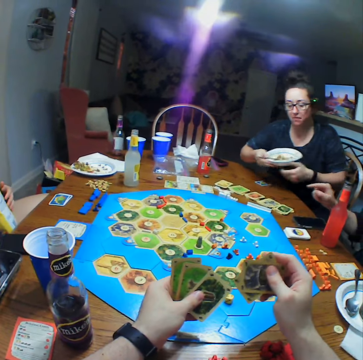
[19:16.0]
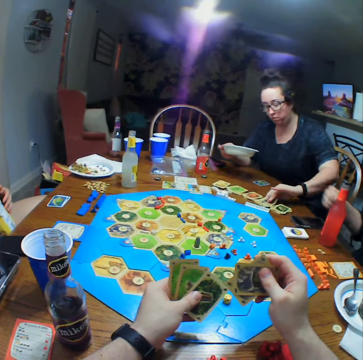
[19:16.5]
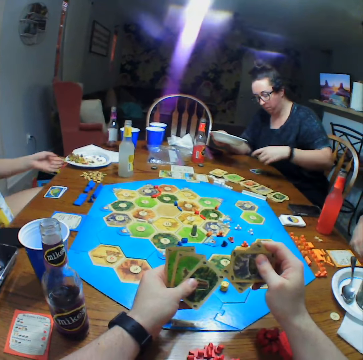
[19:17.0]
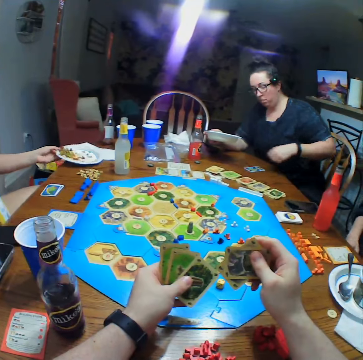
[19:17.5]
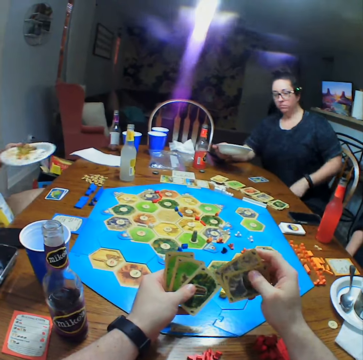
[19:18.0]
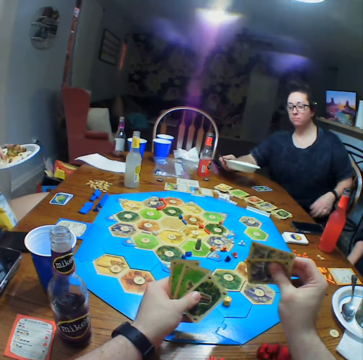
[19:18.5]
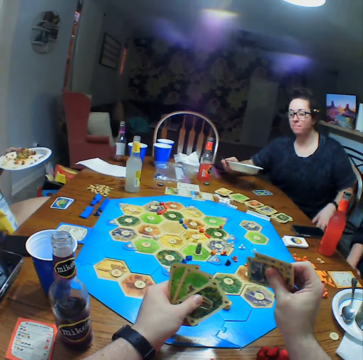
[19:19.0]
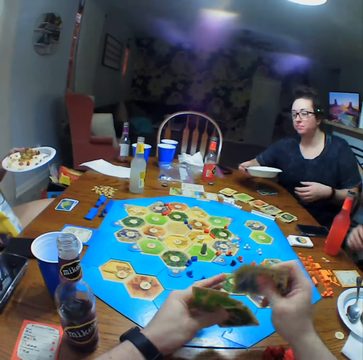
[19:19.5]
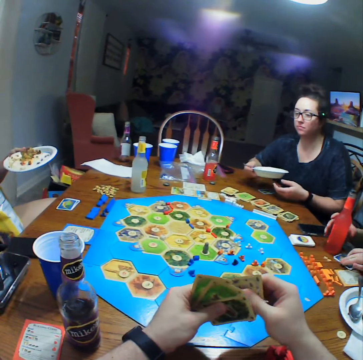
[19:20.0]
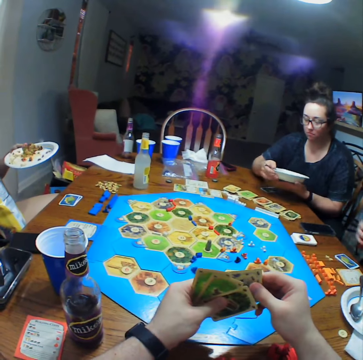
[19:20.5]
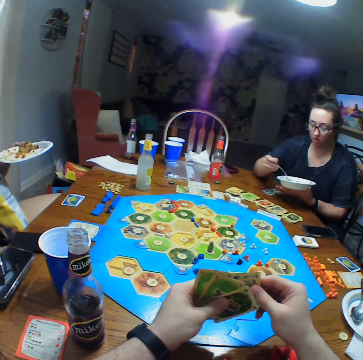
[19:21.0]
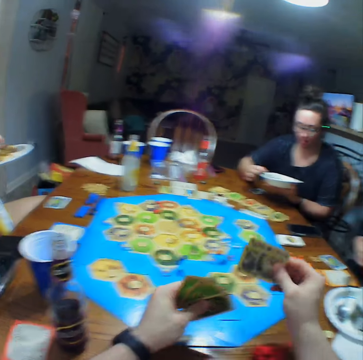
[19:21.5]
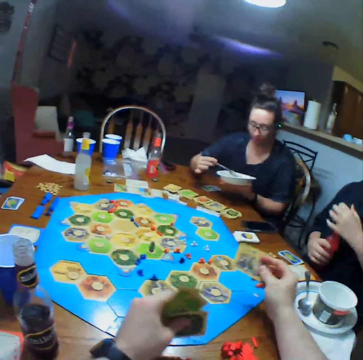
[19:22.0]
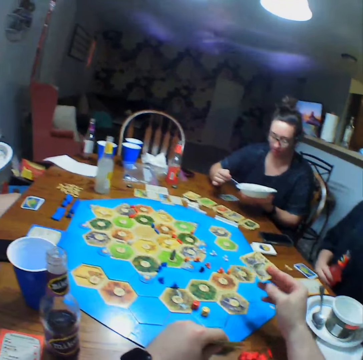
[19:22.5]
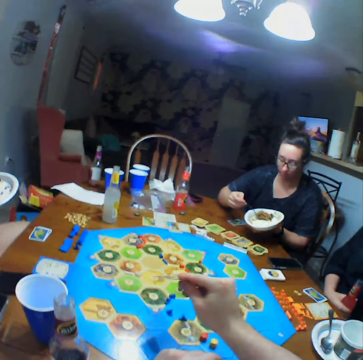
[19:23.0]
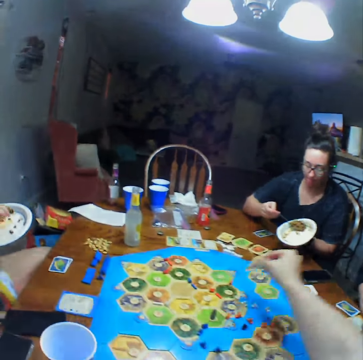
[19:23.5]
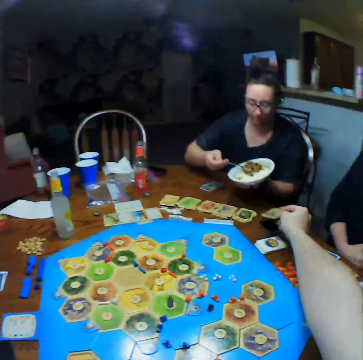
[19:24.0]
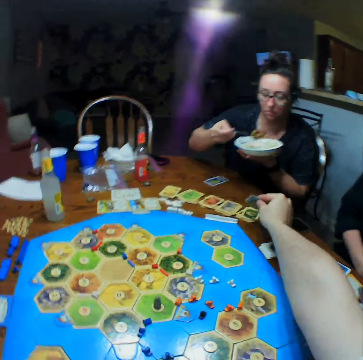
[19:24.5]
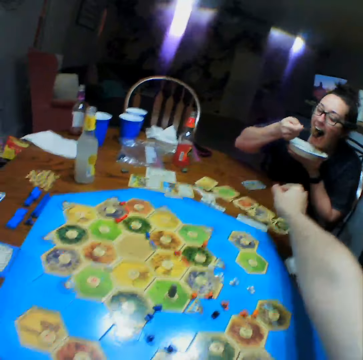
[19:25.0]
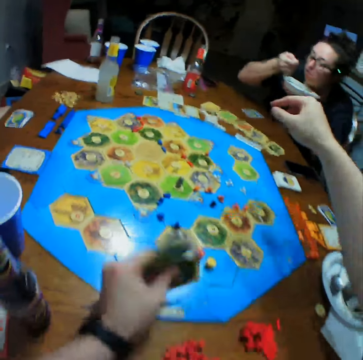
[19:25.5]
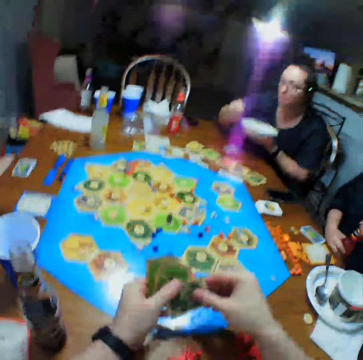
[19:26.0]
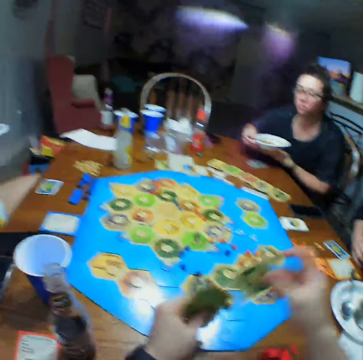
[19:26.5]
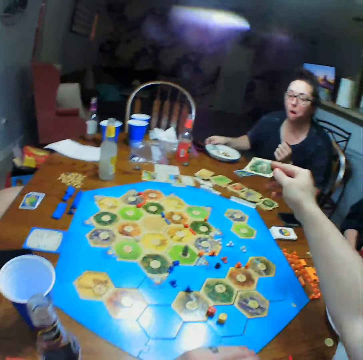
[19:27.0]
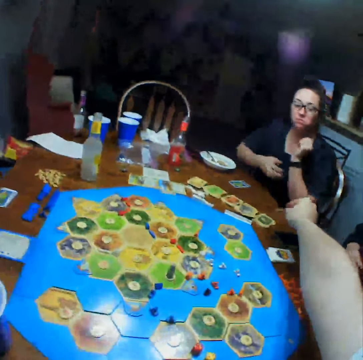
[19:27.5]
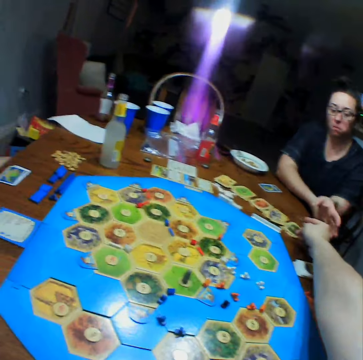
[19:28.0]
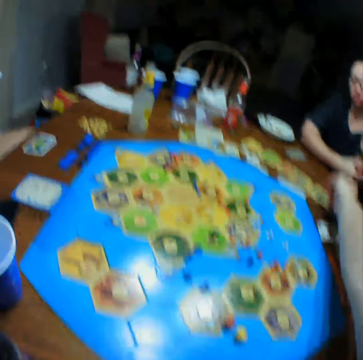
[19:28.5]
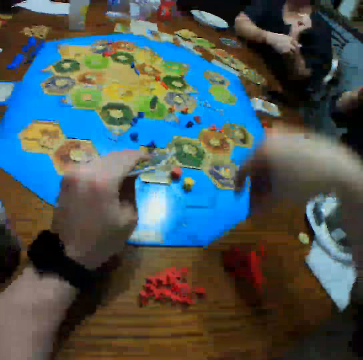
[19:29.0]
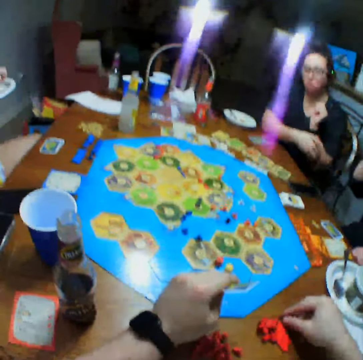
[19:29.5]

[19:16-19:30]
A person picks a card on the table. Another person picks a plate. The first person stretches the blouse. A third person drops cards on the table. The first person holds a plate by the left hand. The camera wearer puts the card on the table. The first person takes food. The camera wearer picks another card. The first person picks a card from the camera wearer.

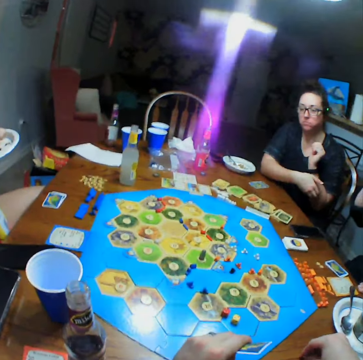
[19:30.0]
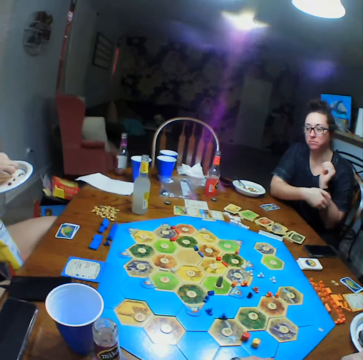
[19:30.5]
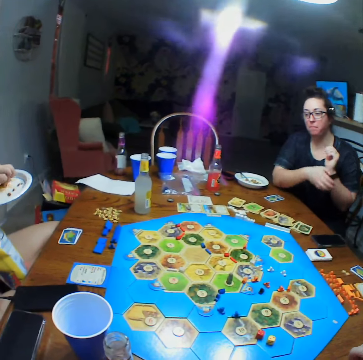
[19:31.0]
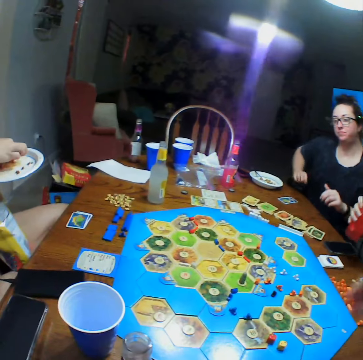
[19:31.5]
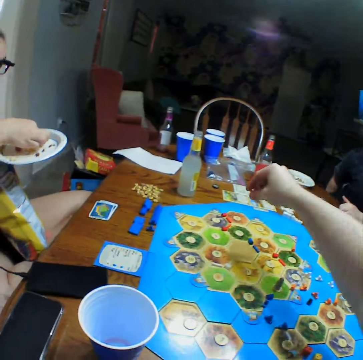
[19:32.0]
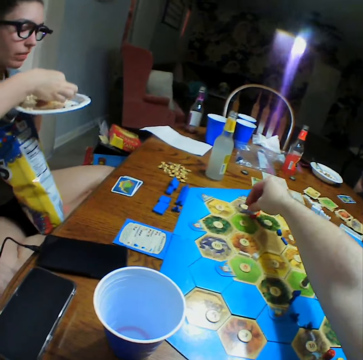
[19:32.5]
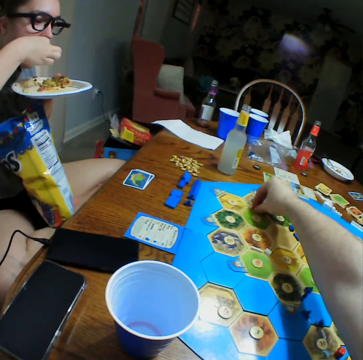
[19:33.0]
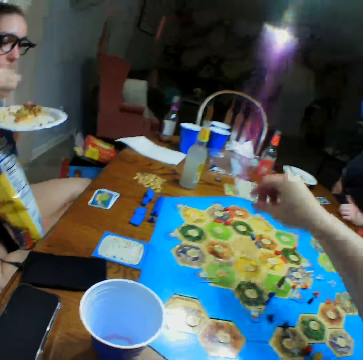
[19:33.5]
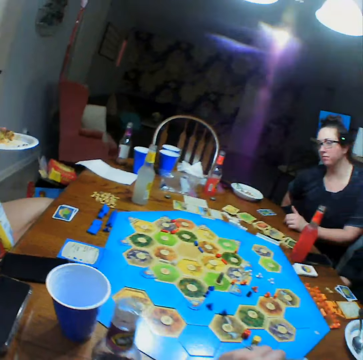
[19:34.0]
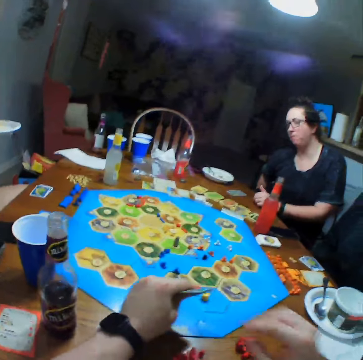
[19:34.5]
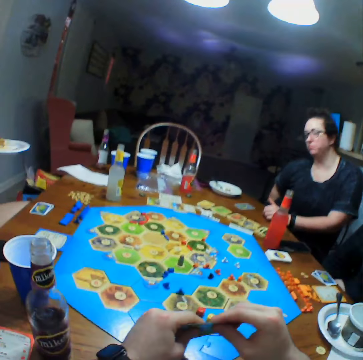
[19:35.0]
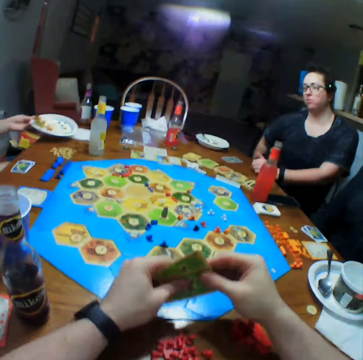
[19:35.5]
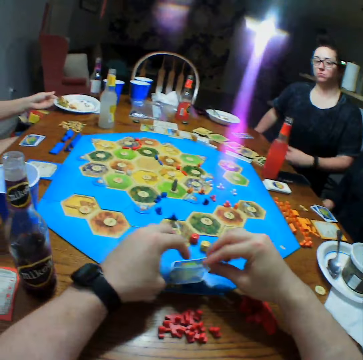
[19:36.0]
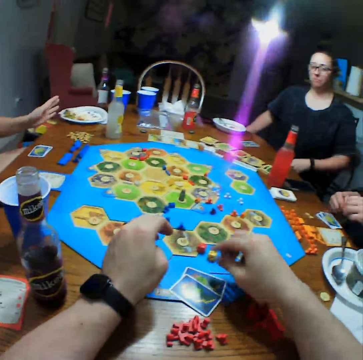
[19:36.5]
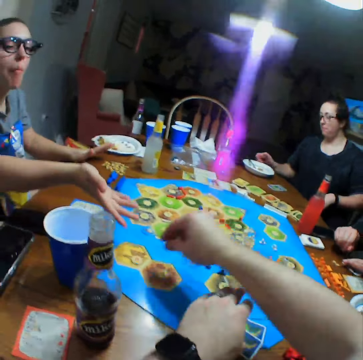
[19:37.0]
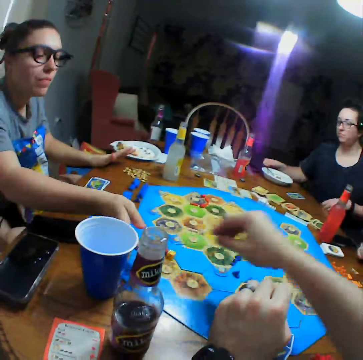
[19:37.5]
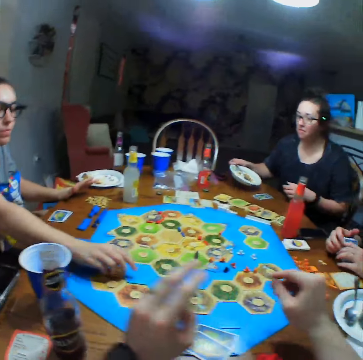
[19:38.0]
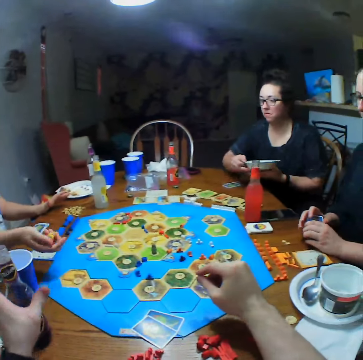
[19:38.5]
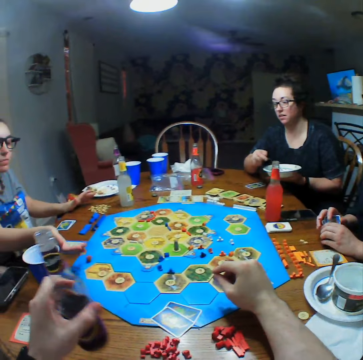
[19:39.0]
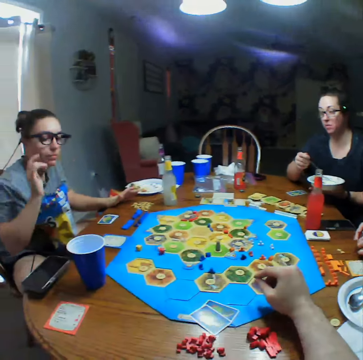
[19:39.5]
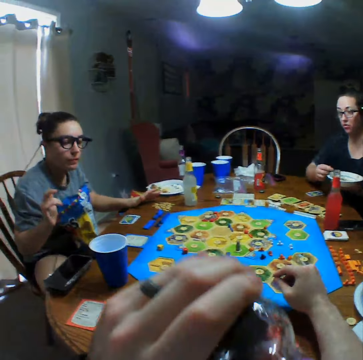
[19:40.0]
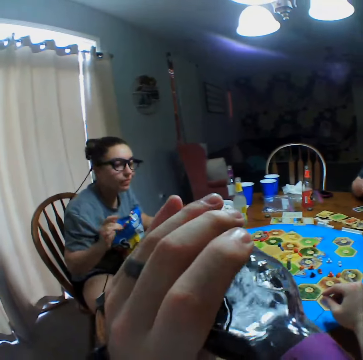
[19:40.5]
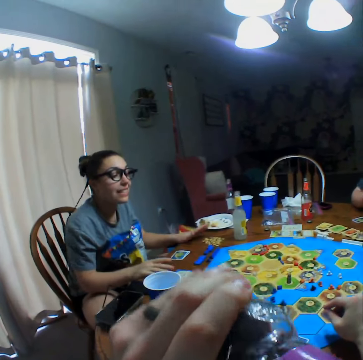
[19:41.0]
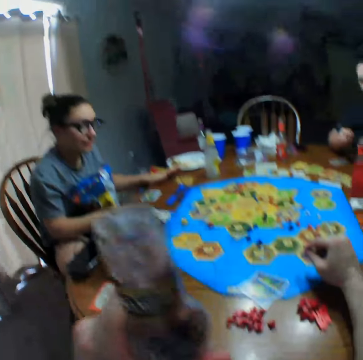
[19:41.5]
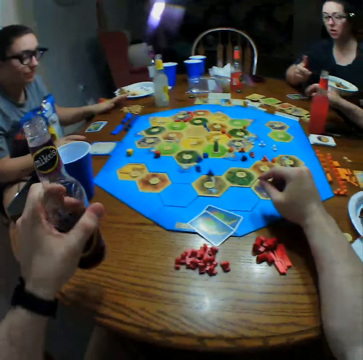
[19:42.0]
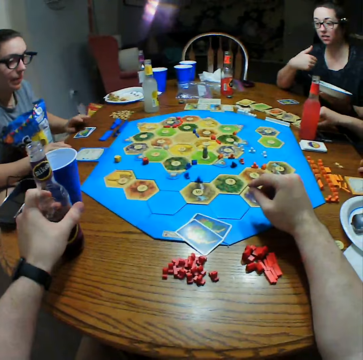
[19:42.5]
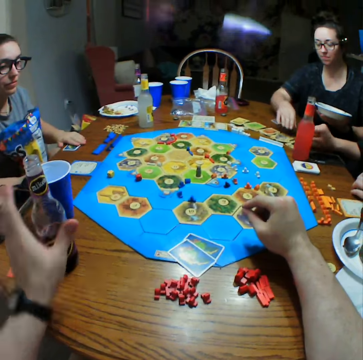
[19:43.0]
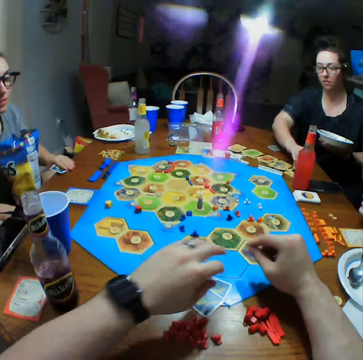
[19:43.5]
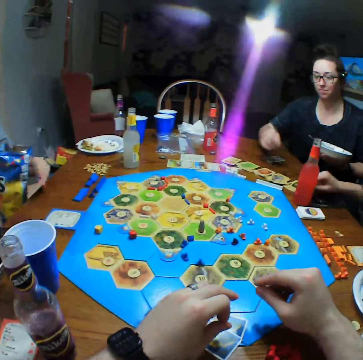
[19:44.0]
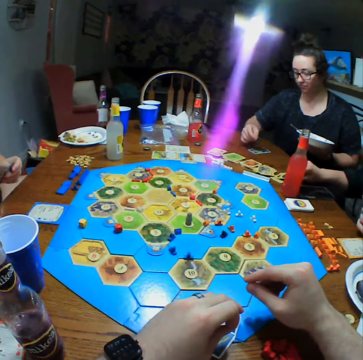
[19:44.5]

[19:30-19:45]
A person scratches her hand. Another person takes food. The camera wearer picks dice. They move something on the board game. They put the cards on the table. The other person puts a plate on the table. The camera wearer gives the other person the dice. They drop the dice on the table. The other person picks the dice. The first person picks the plate. The camera wearer takes a bottle of soda on the table. The other person shakes the dice. The first person holds the plate by the left hand. A third person holds the cards. The second person throws the dice on the table. The camera wearer takes a drink. The second person holds the table. The camera wearer puts the bottle of soda on the table. The first person points at the cards.

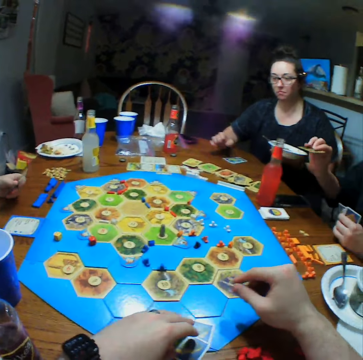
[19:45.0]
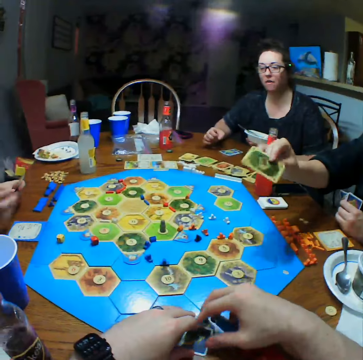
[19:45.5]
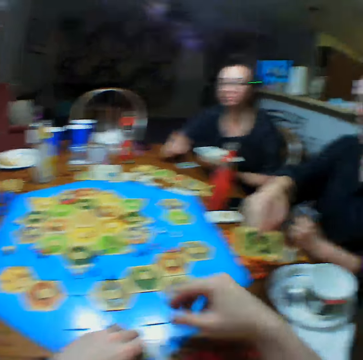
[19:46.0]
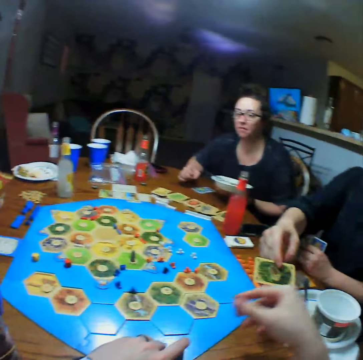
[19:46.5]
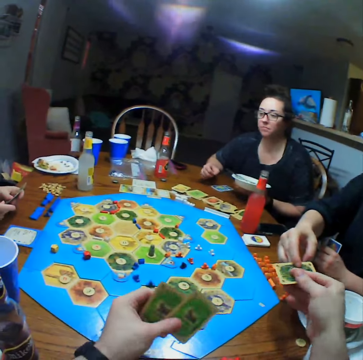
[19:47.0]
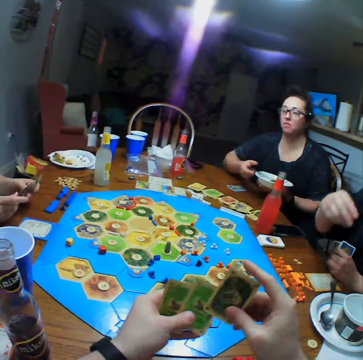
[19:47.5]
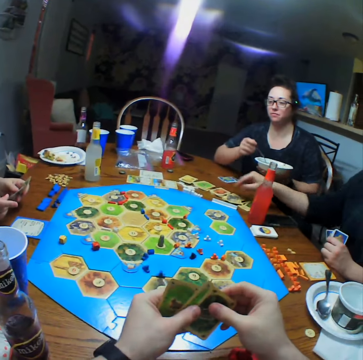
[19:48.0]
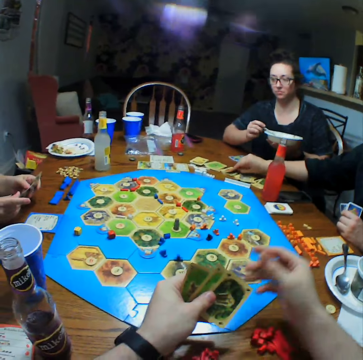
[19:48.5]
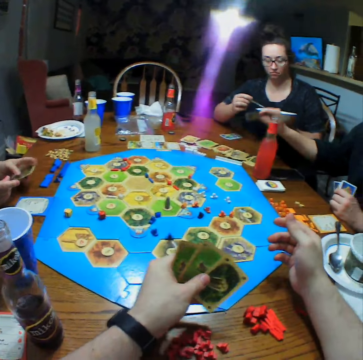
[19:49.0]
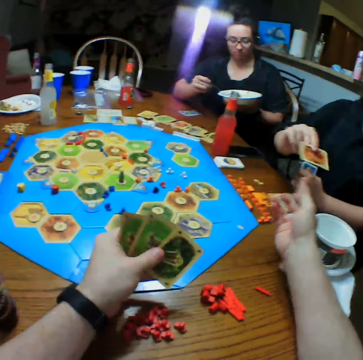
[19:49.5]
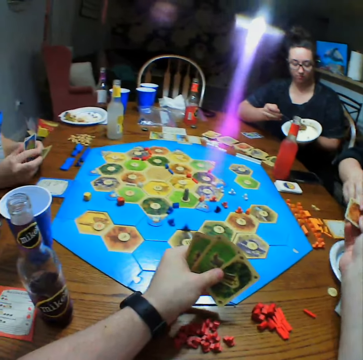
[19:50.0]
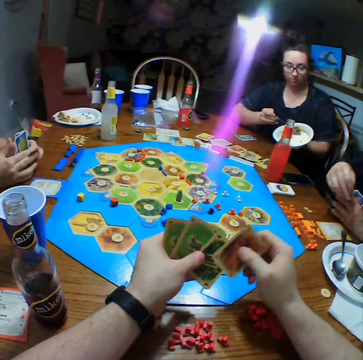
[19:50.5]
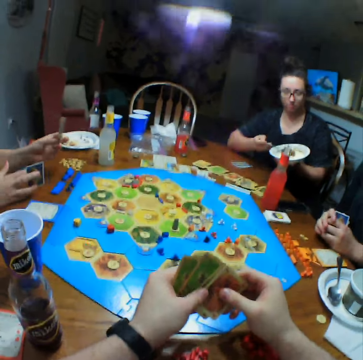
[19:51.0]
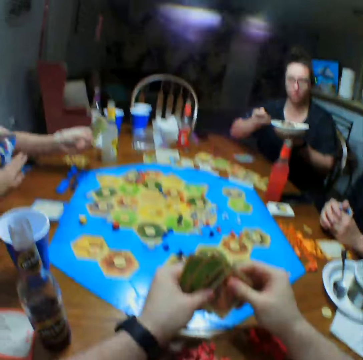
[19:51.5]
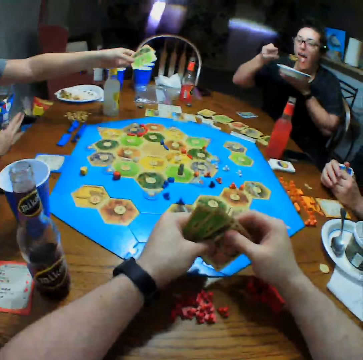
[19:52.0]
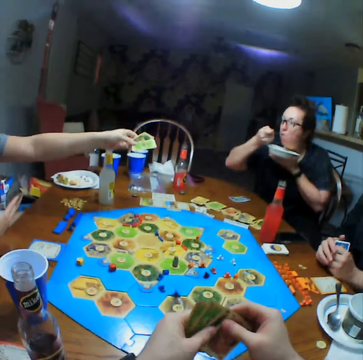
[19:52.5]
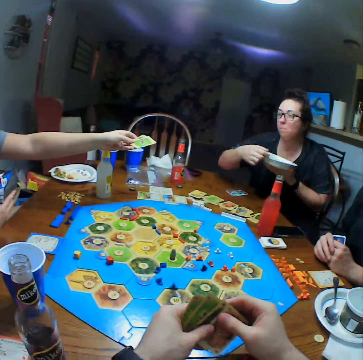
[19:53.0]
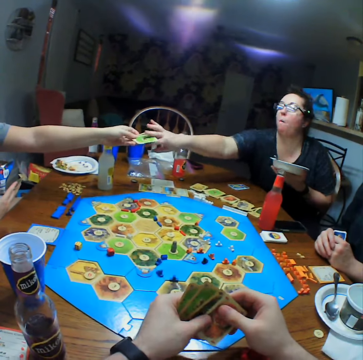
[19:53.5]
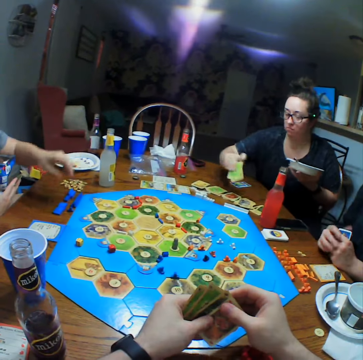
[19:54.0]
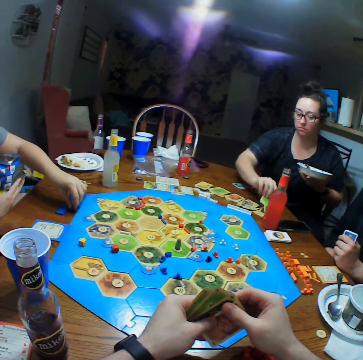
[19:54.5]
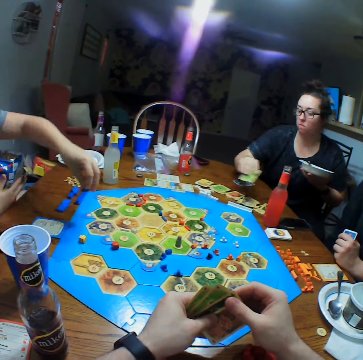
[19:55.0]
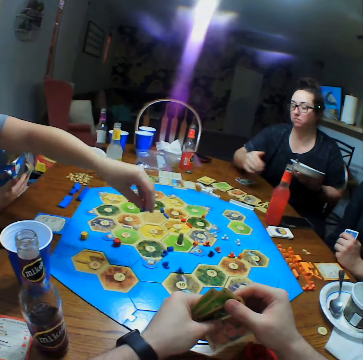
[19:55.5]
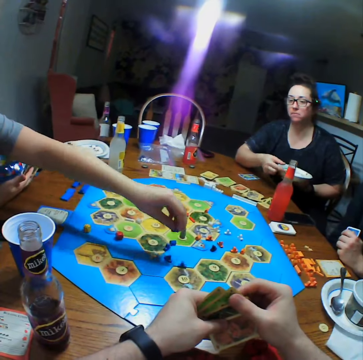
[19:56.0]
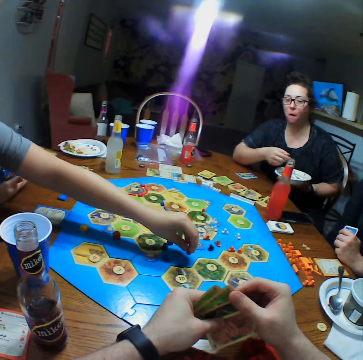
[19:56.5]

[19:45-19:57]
A person drops a card on the table. The camera wearer moves the hand. They pick a card from another person. The other person picks a card from the table. The first person takes food. The camera wearer picks a card from the other person. The other person gives the card to the camera wearer. A third person holds cards. The third person gives the first person a card. The first person picks the card from the third person. The first person drops a card on the table. The third person moves something on the board game. The first person holds a spoon.
